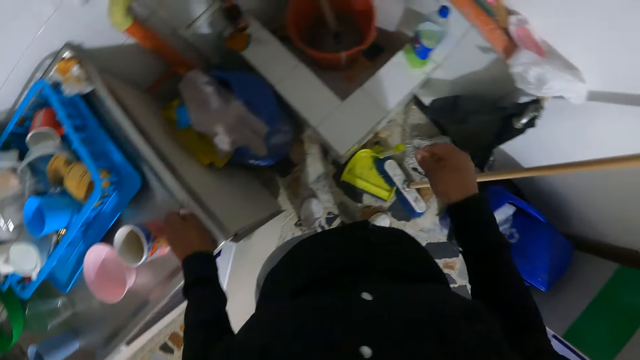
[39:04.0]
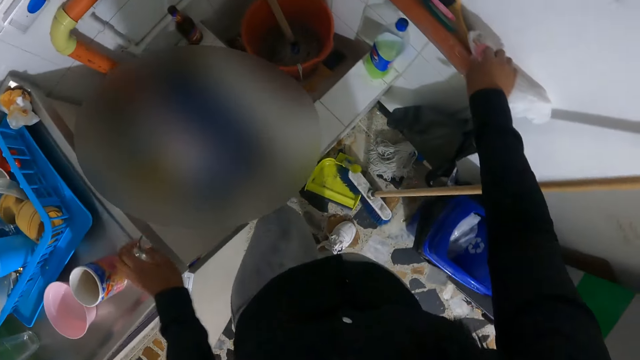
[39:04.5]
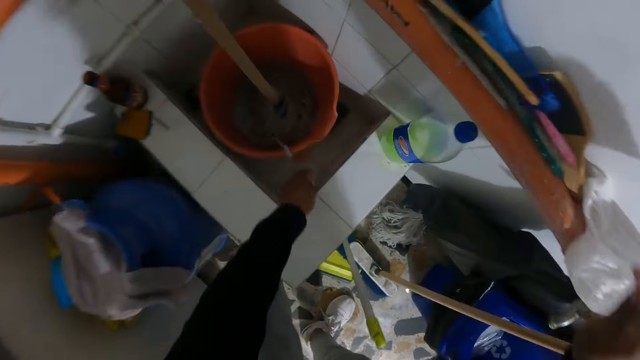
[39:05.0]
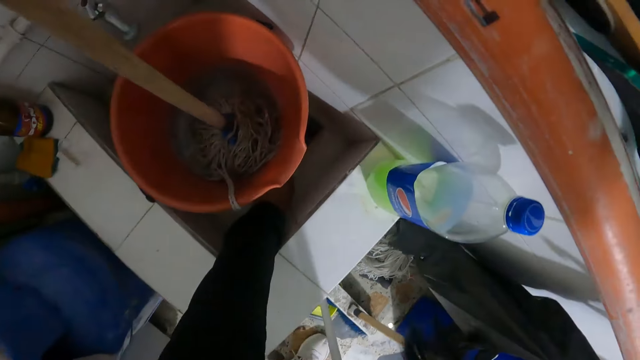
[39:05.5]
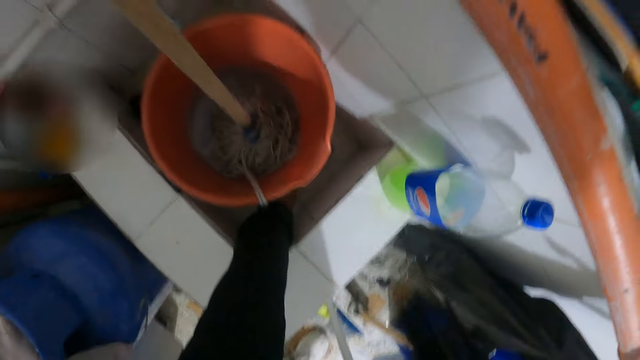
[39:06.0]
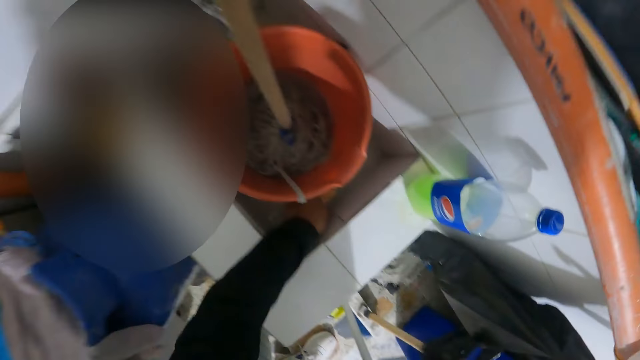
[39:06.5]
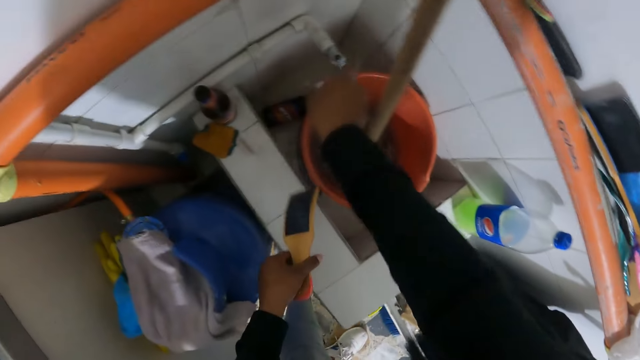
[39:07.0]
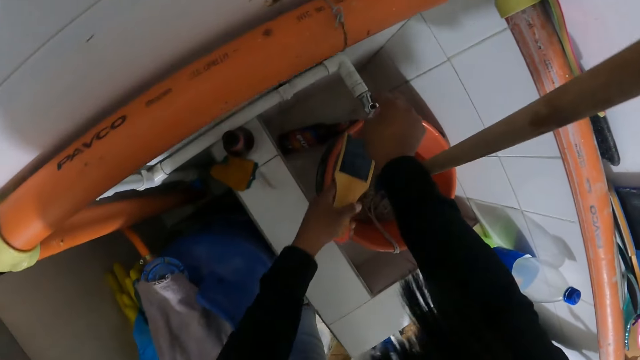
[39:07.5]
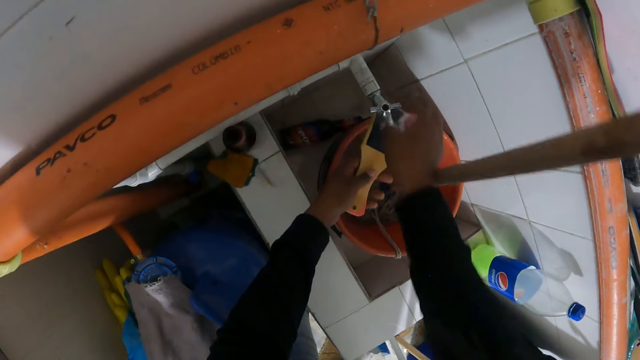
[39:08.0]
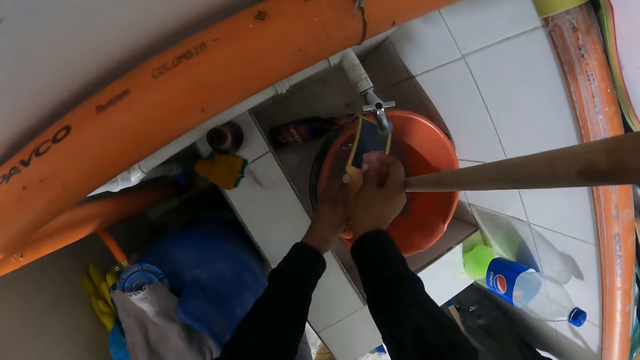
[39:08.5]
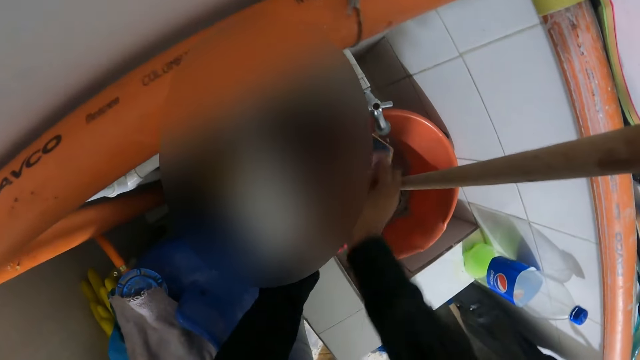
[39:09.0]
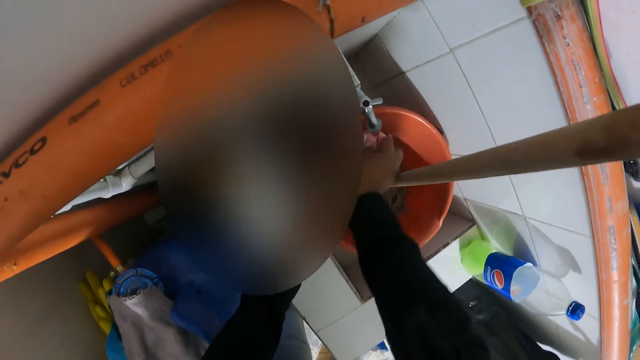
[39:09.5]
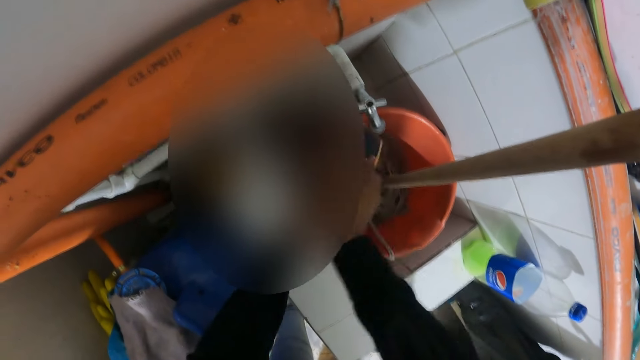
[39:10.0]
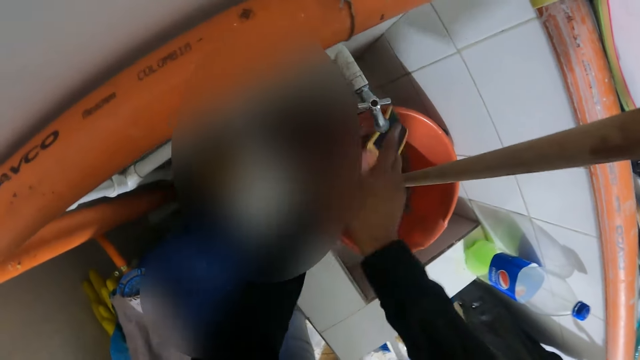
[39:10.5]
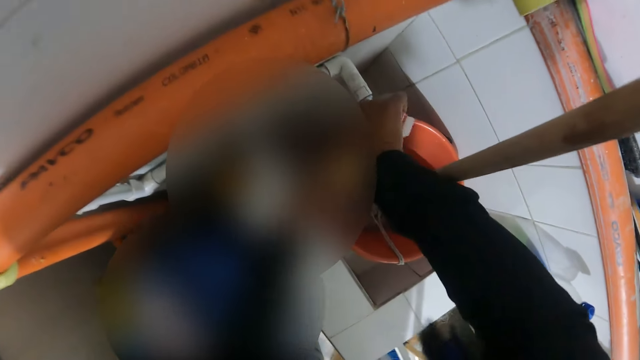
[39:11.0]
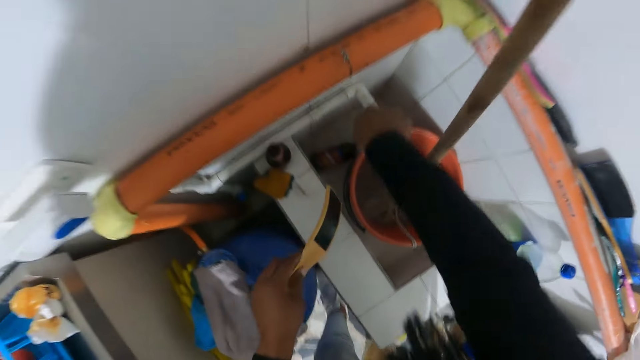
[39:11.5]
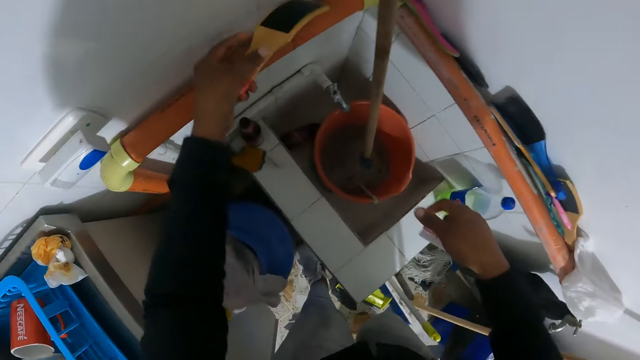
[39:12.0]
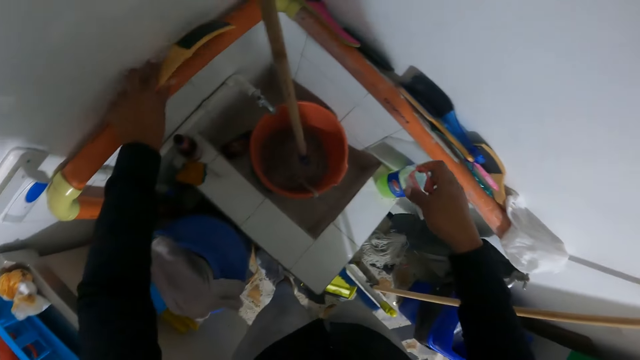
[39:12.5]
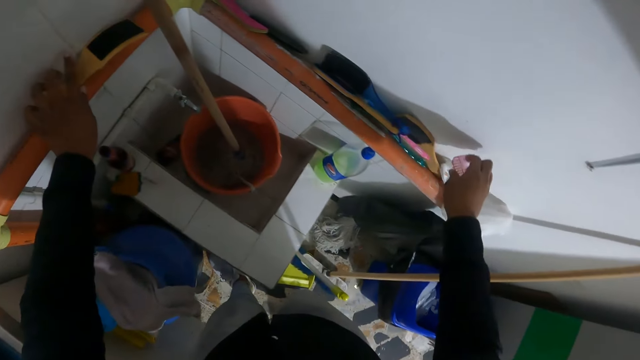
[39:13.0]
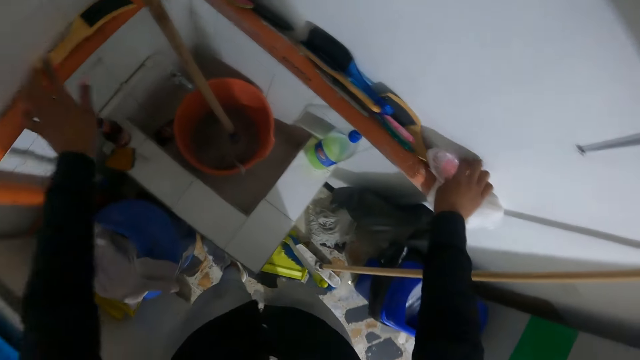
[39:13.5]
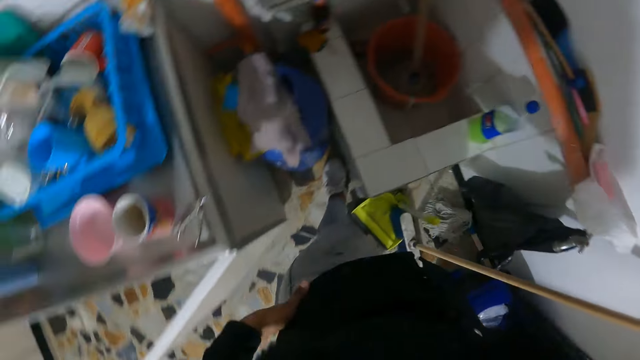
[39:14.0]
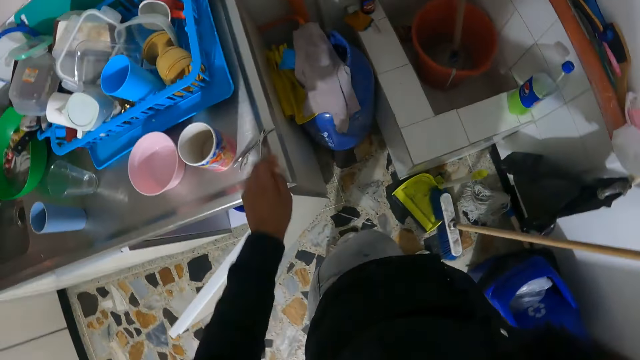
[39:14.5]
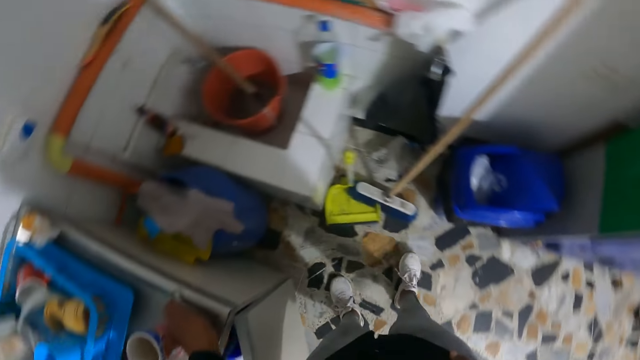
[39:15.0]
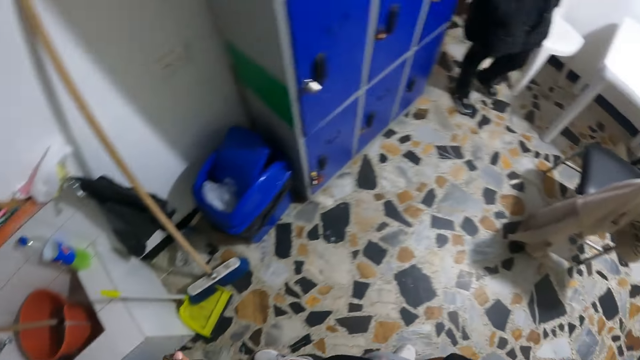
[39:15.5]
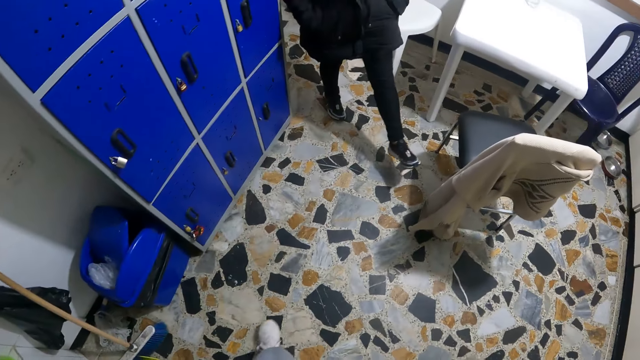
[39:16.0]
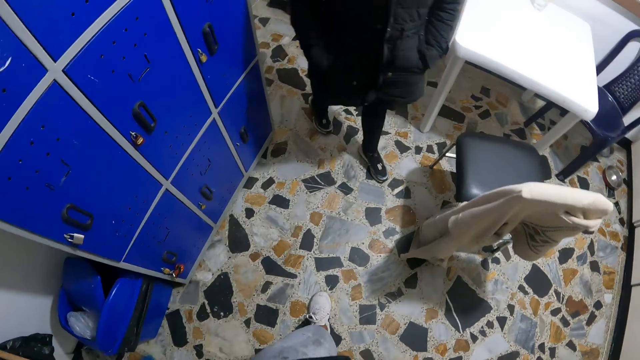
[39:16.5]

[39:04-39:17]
The camera wearer drops the pair of scissors on the cabinet with her right hand. She puts down the cuticle remover with her left hand. She picks up a sponge from a pipe on the wall with her right hand. She picks up the brush from the drainage floor with her left hand. She turns on a tap with her right hand. She washes the brush in her left hand with the sponge in her right hand with the water from the tap. She turns off the tap with her right hand. She drops the brush on the pipe with her left hand. She drops the sponge on the pipe with her right hand. She picks up the pair of scissors from the drainage floor with her left hand.

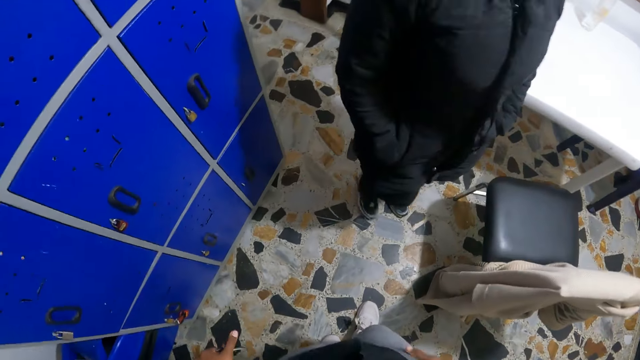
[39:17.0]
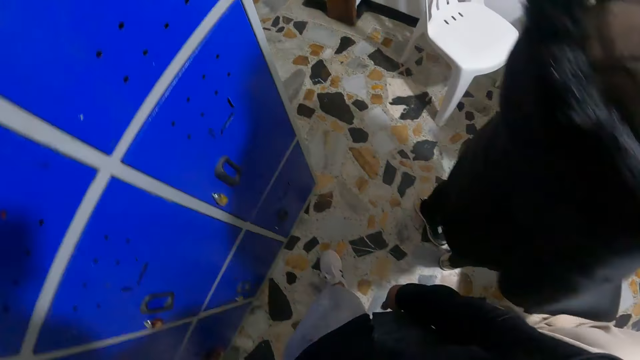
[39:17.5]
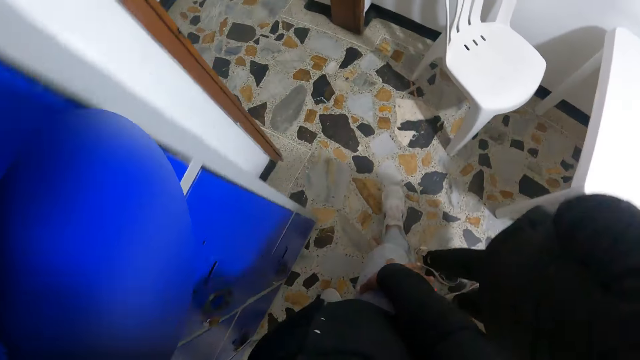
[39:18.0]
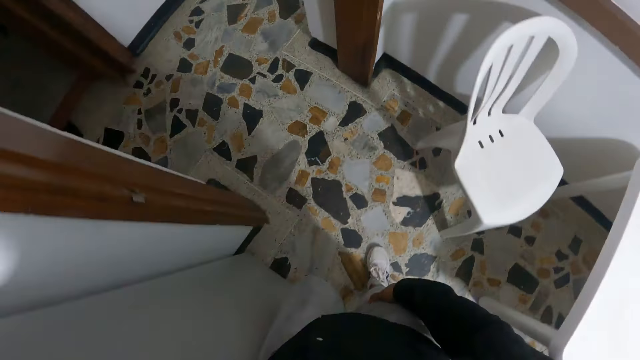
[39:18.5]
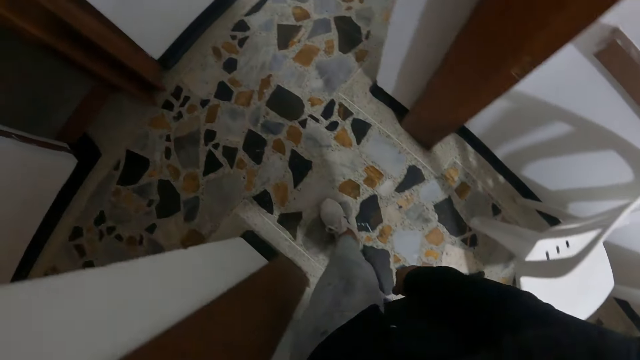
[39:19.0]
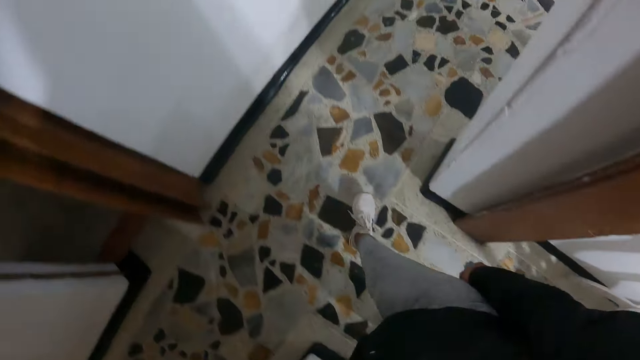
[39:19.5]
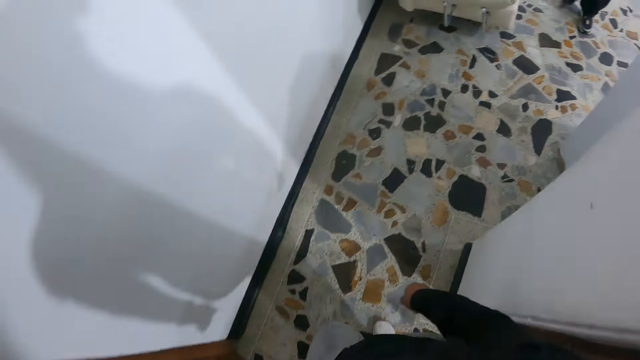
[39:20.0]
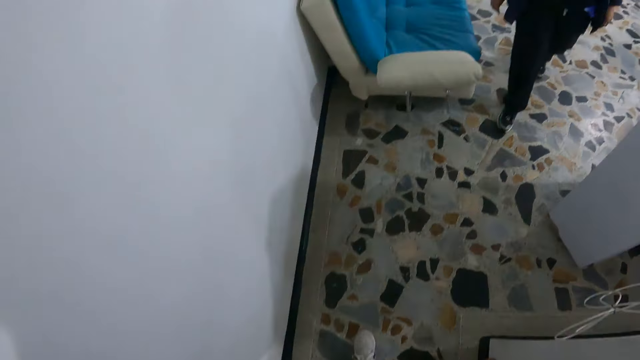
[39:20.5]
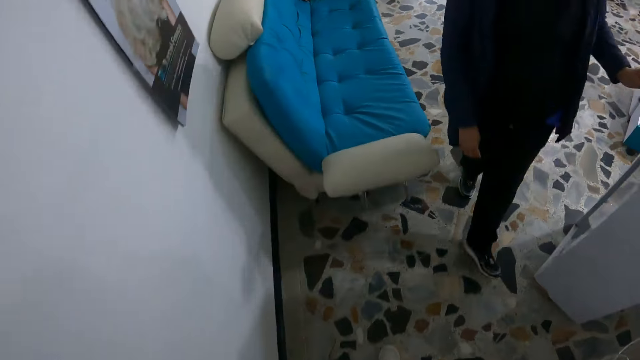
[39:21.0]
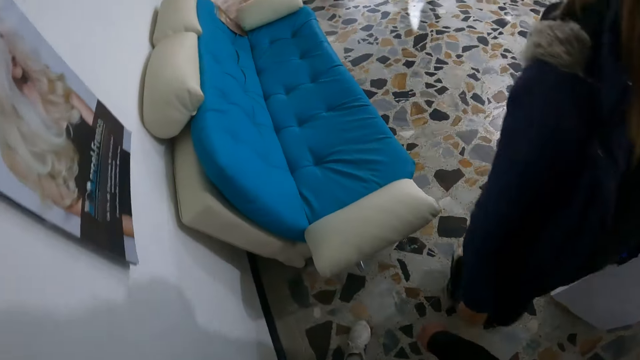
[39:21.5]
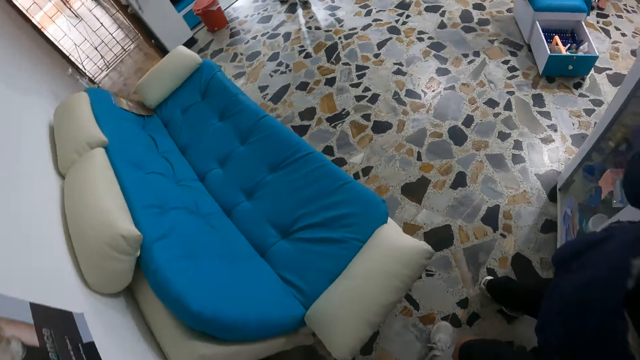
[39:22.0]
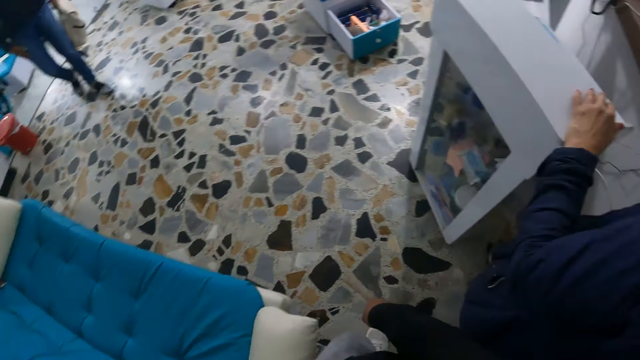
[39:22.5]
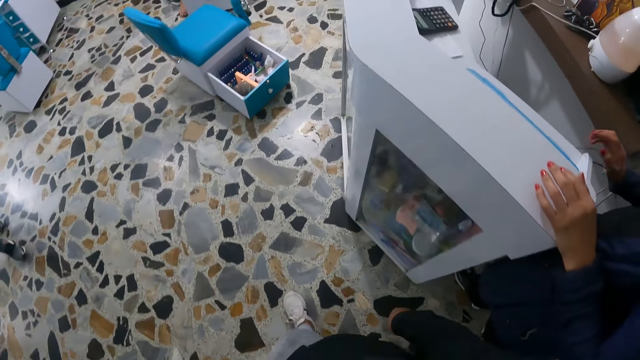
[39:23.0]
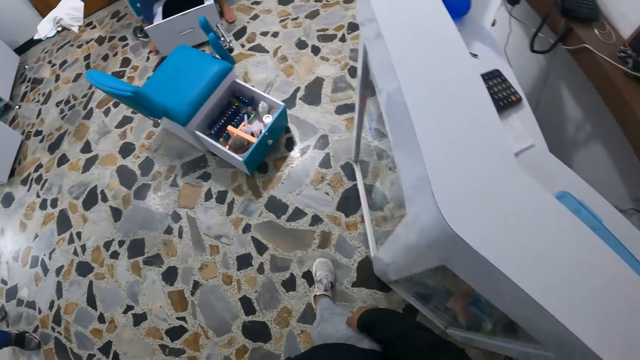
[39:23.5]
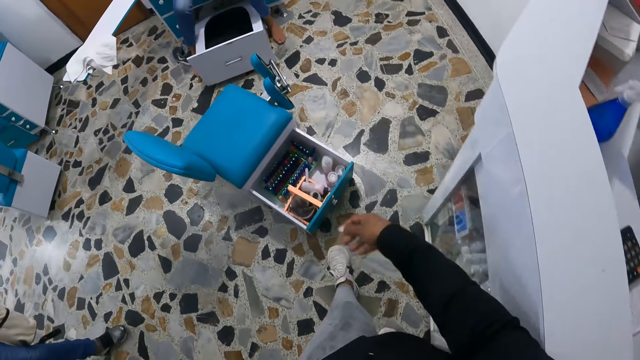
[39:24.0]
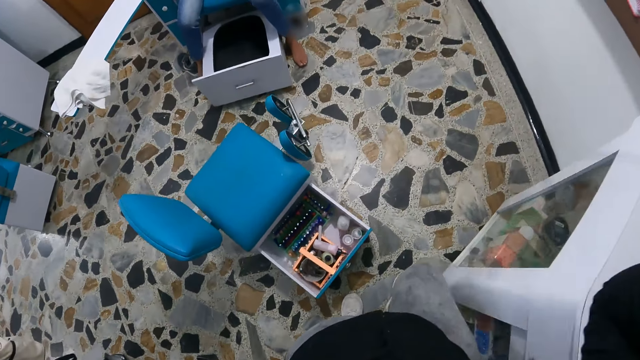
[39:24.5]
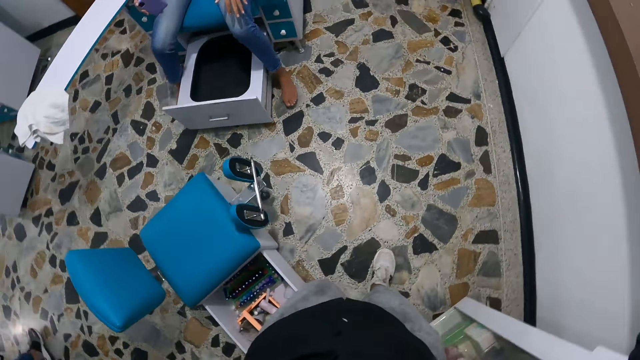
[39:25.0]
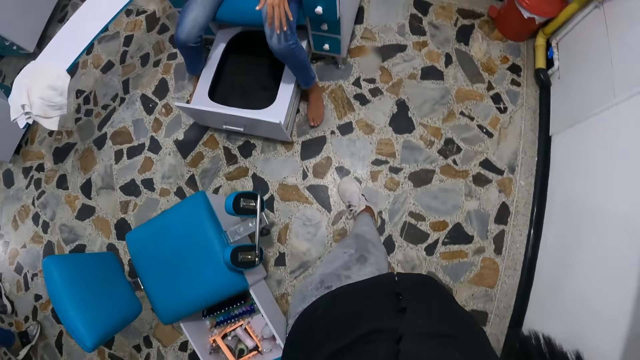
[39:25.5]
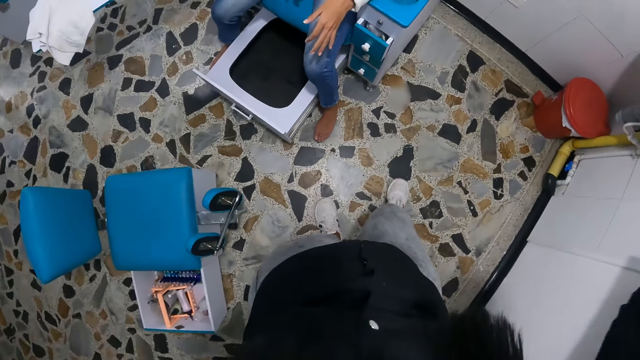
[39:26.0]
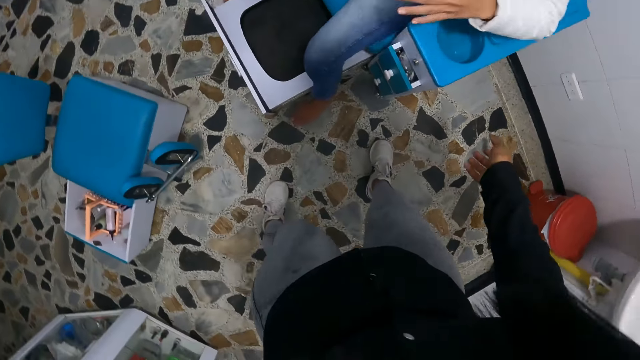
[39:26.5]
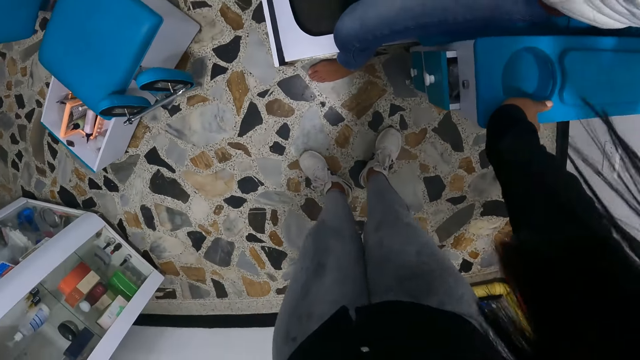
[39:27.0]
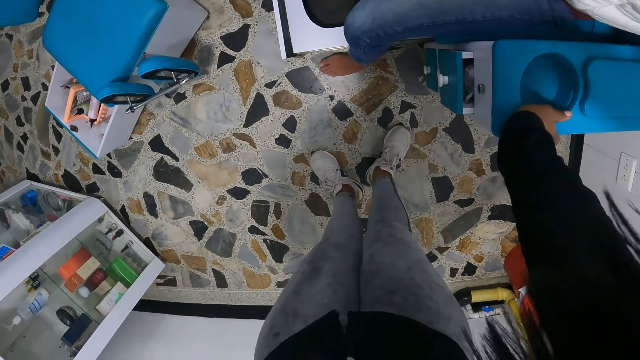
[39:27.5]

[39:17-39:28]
The camera wearer walks past a woman. She walks in the nail parlor. She walks through the door. She walks past another woman. She places her right hand on the chair. She holds the drawer with her right hand.
